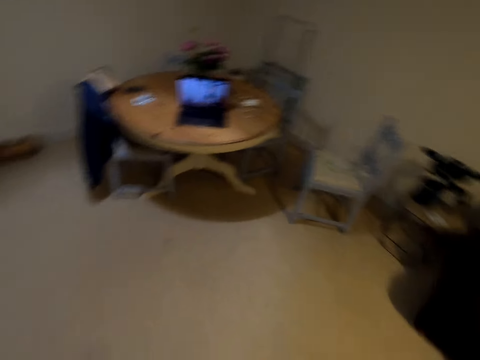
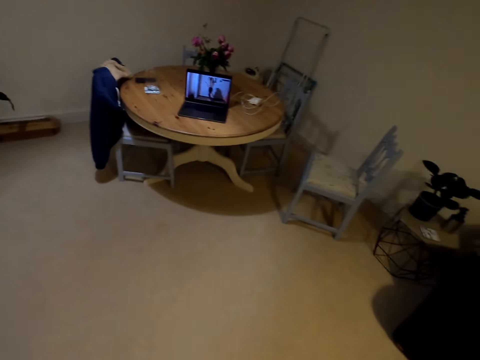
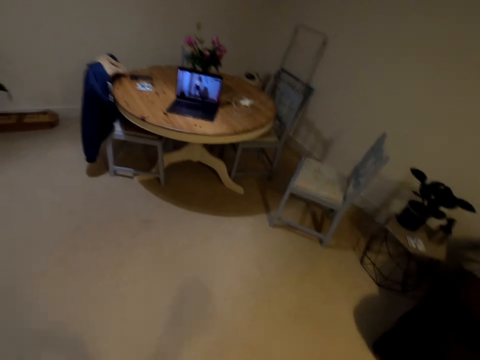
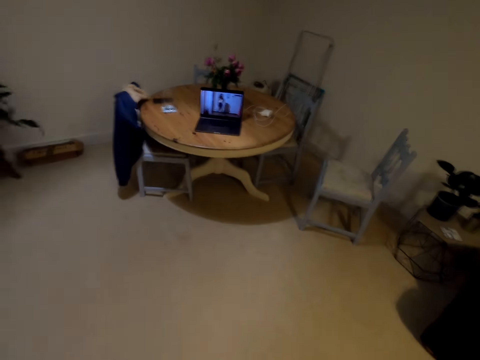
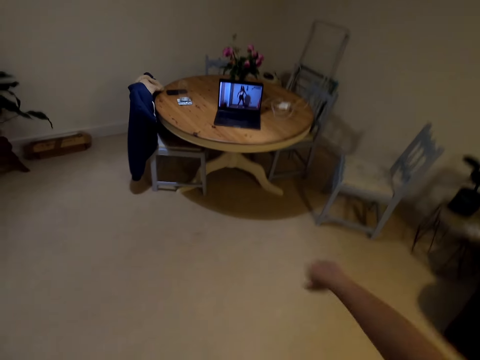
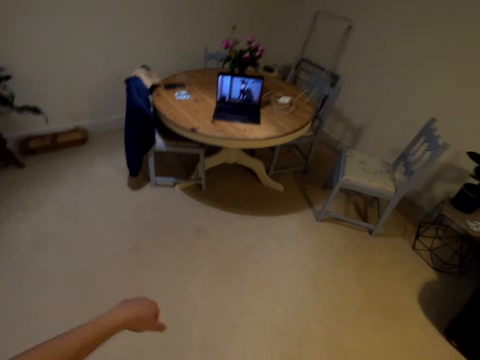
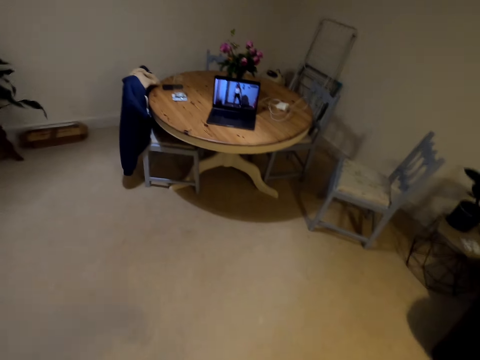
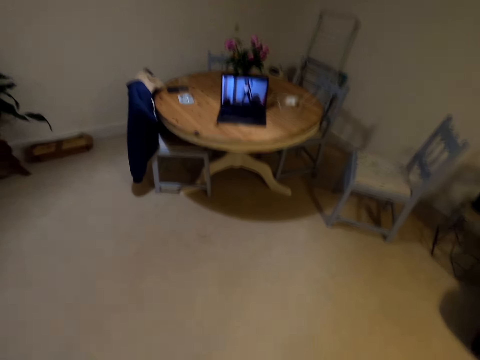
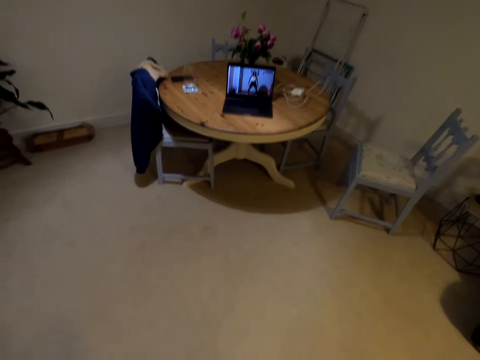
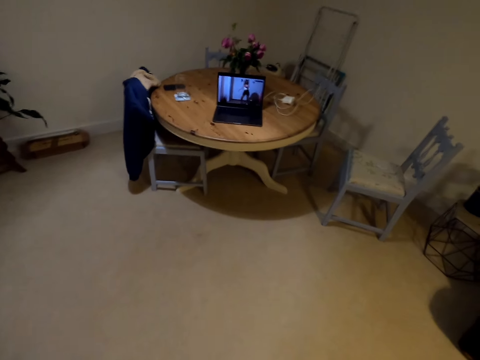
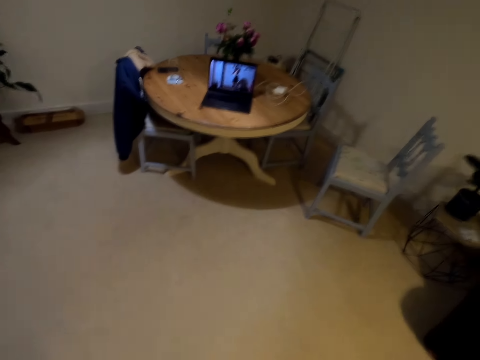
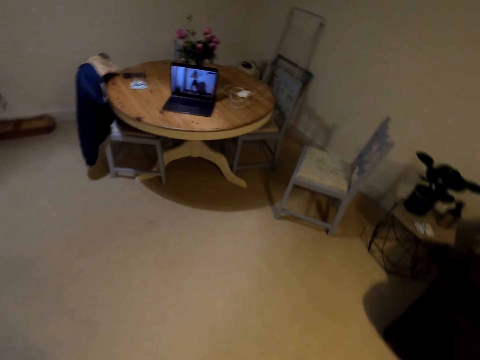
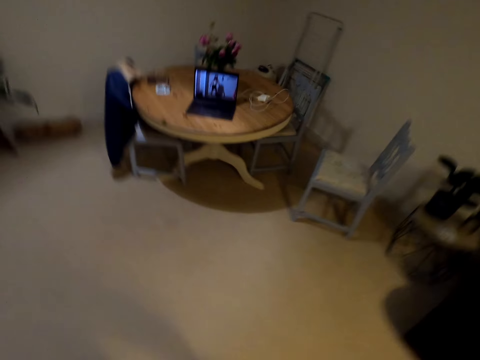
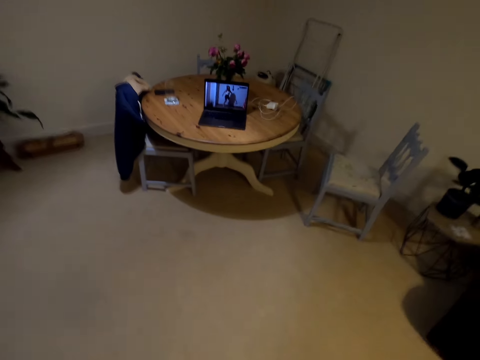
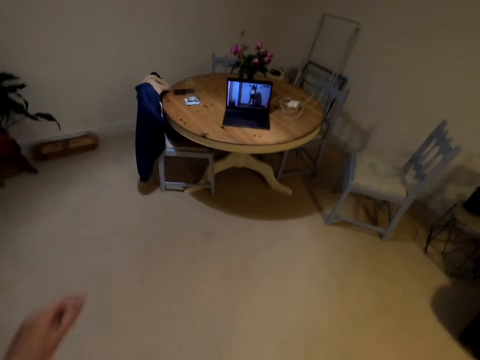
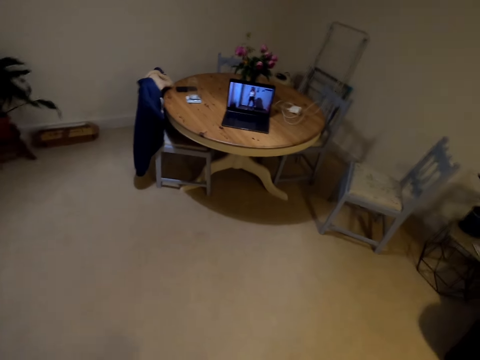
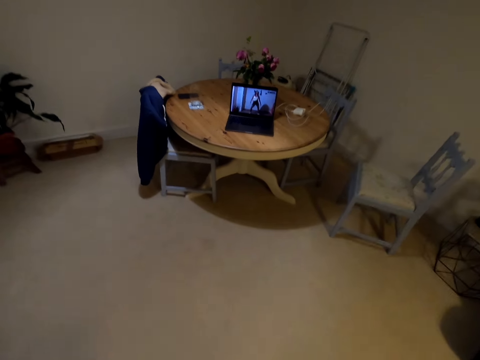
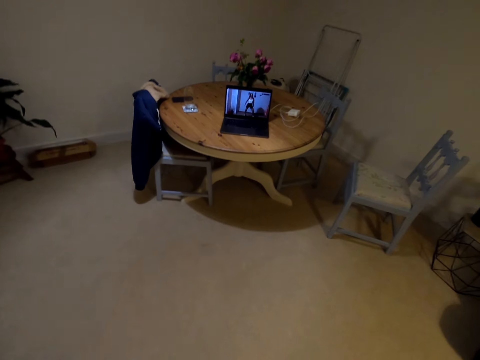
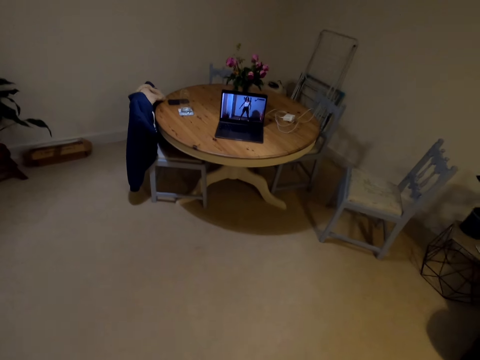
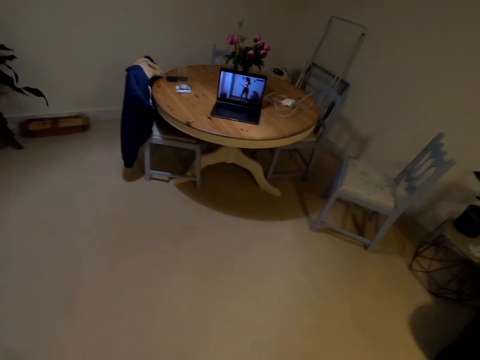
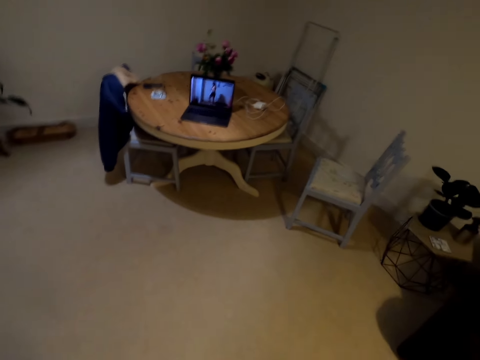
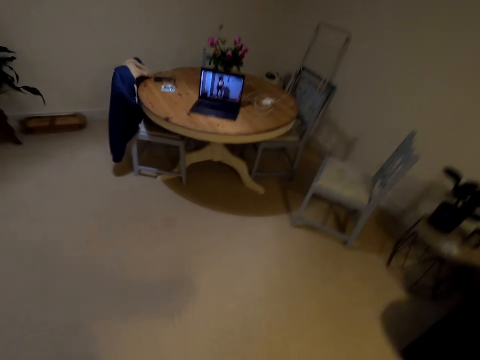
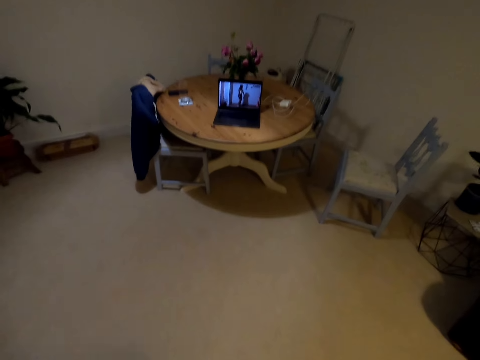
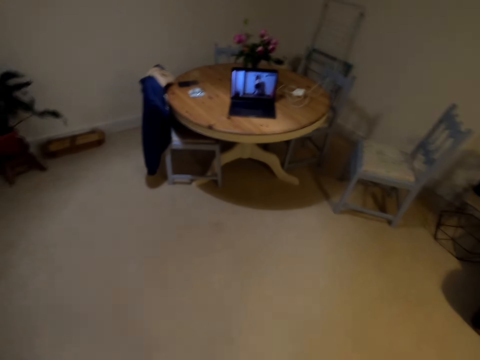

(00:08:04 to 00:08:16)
The camera wearer looks around. They move their hands.

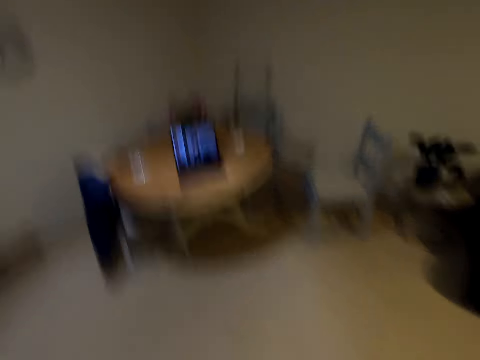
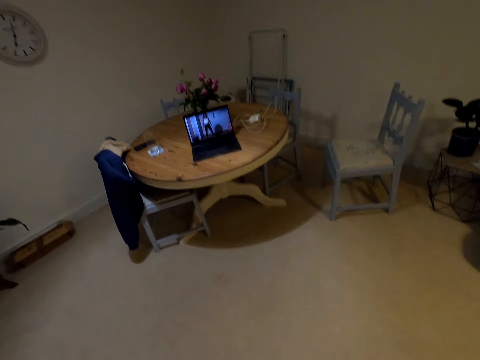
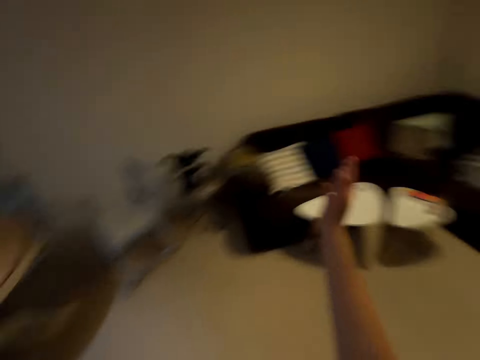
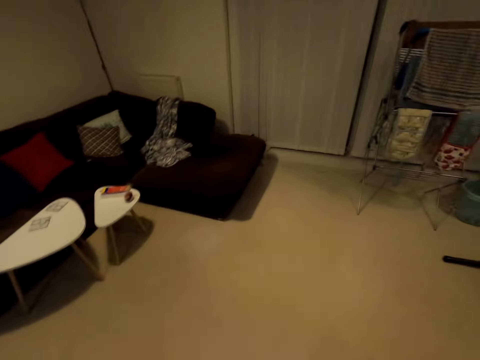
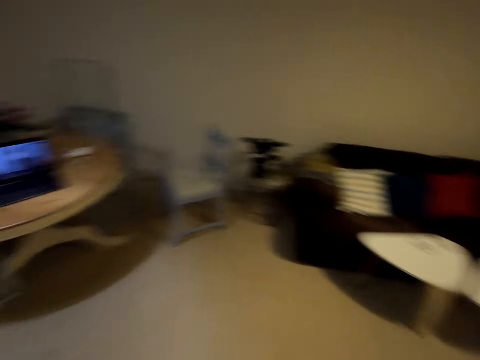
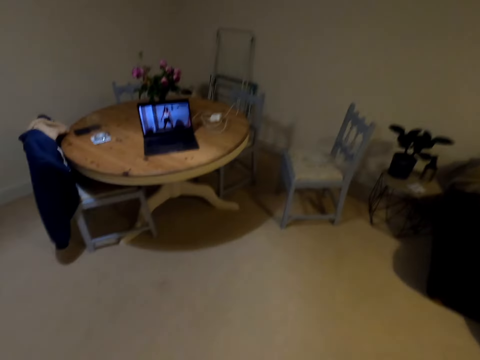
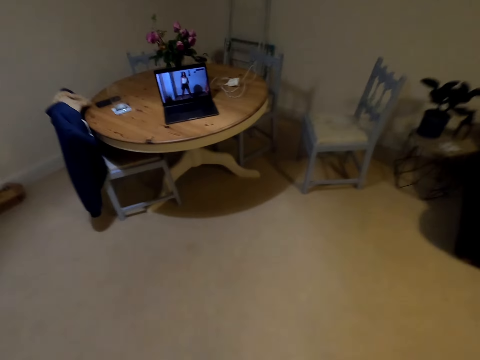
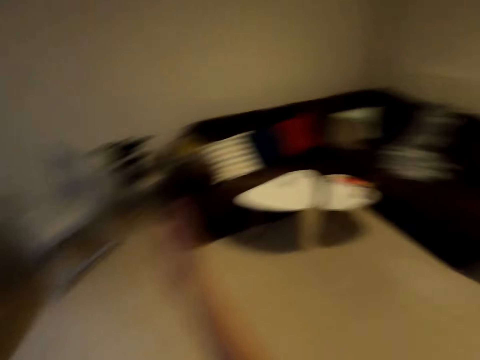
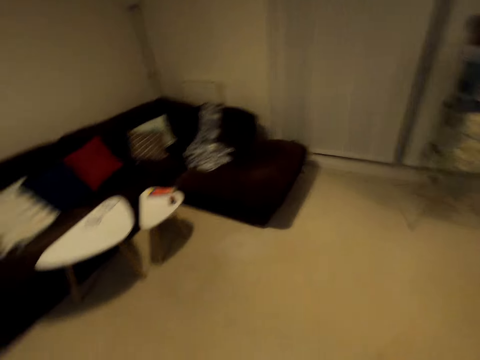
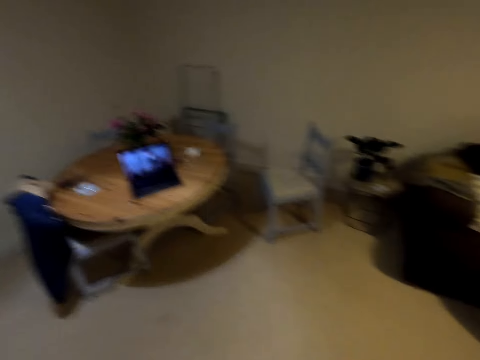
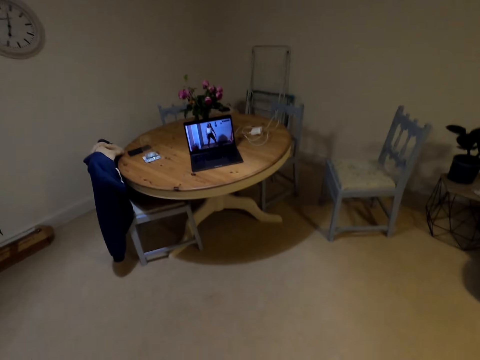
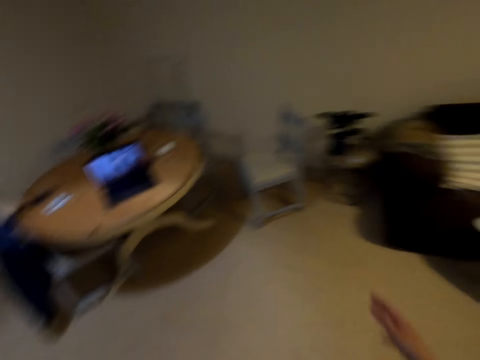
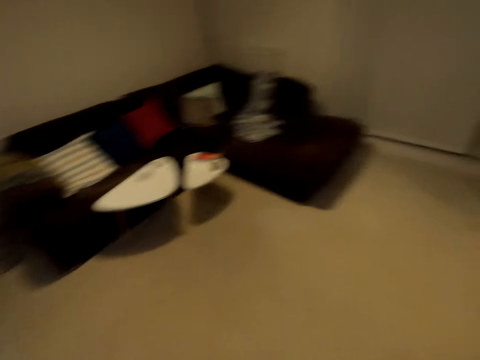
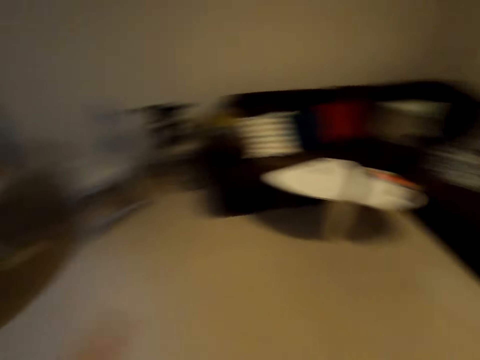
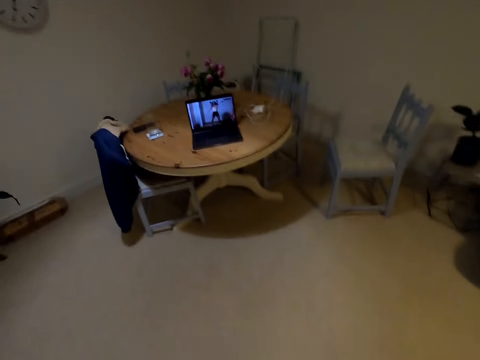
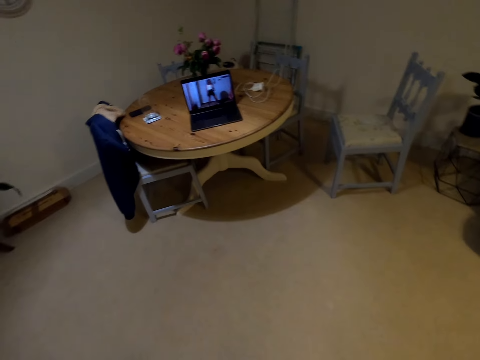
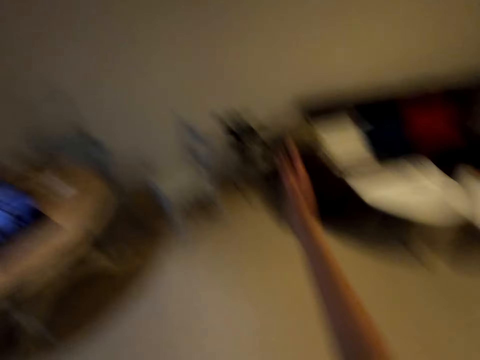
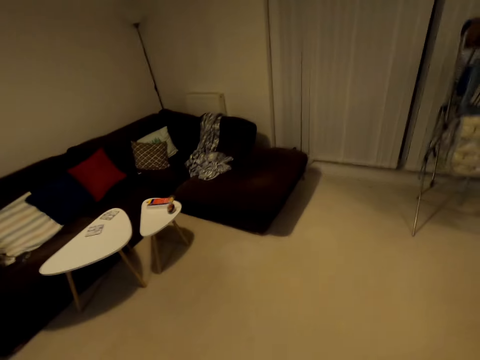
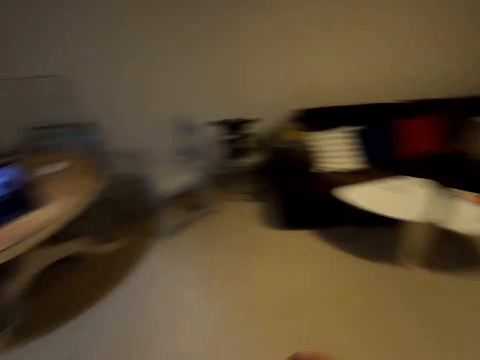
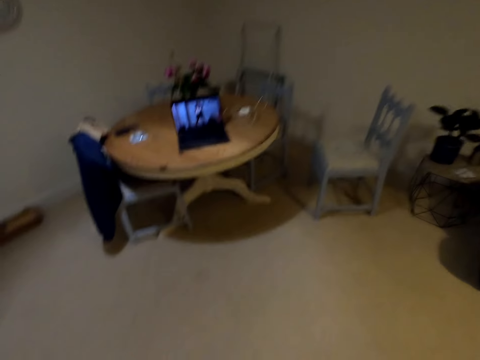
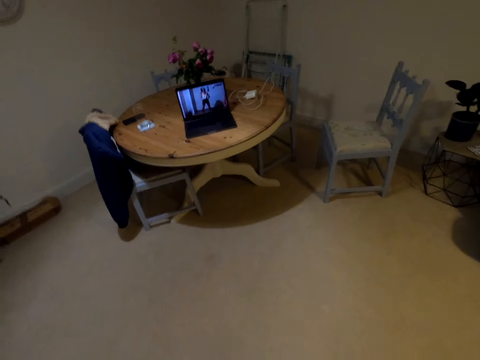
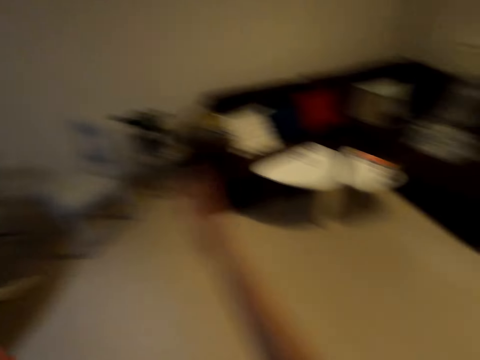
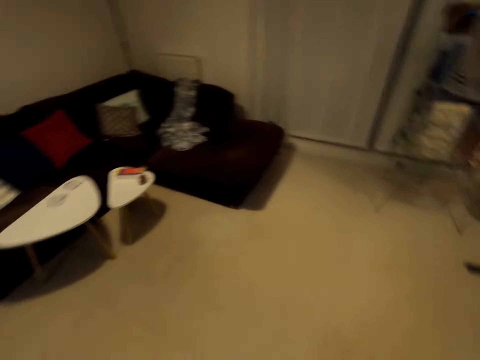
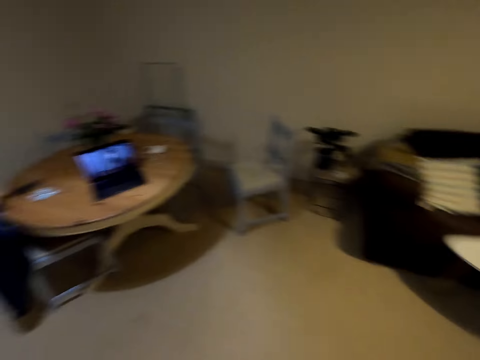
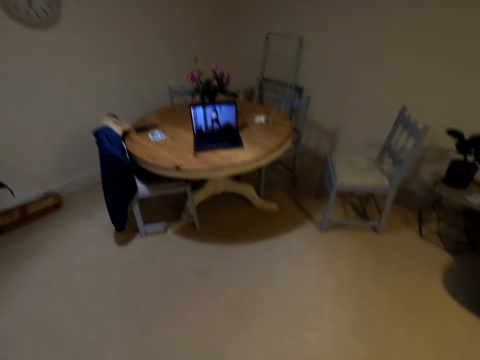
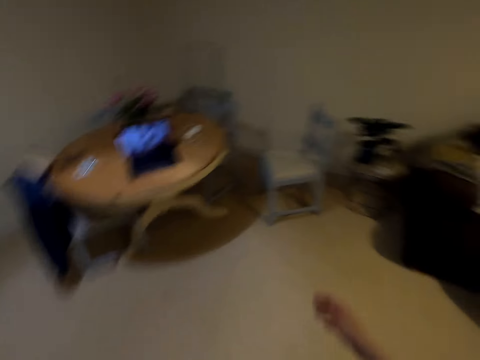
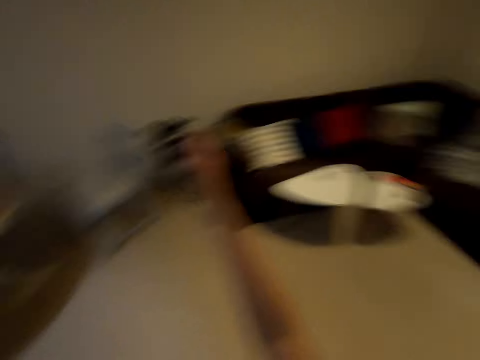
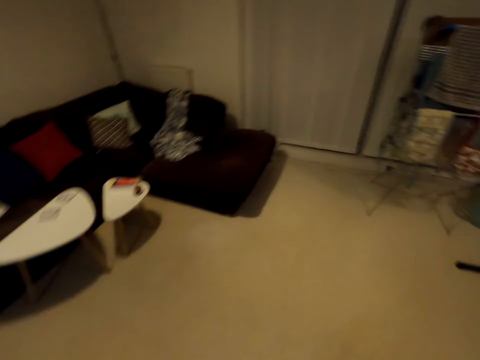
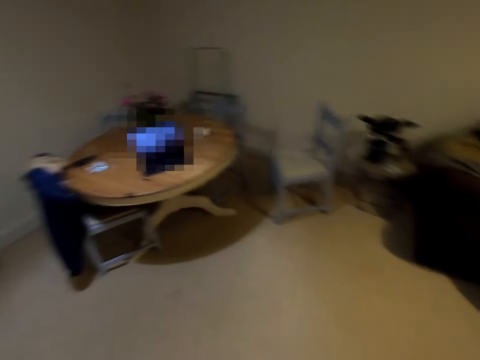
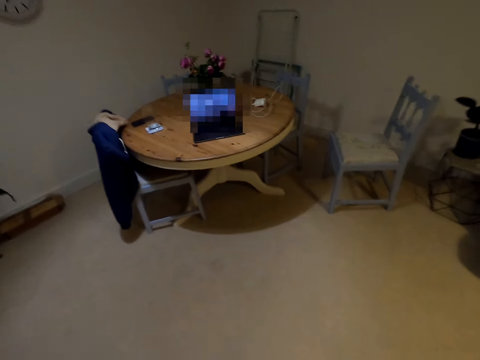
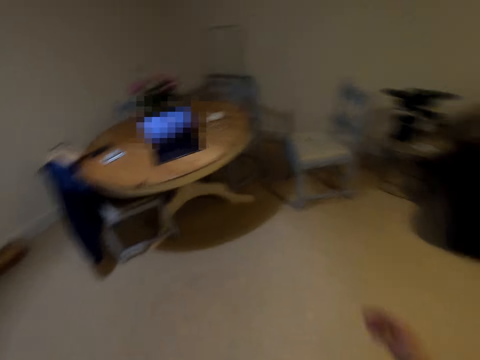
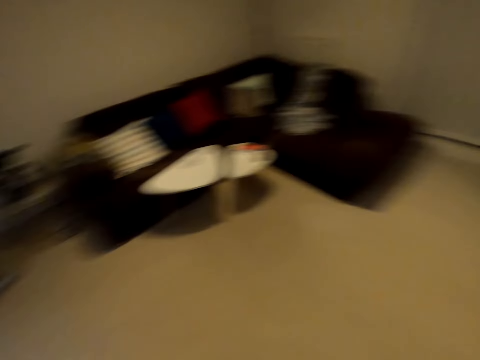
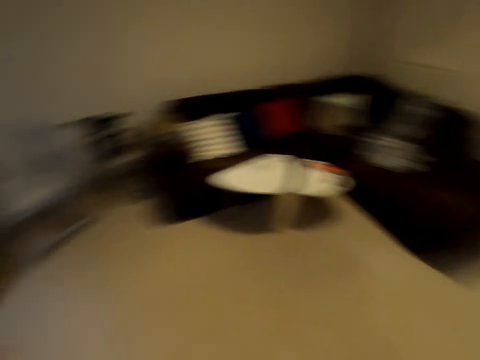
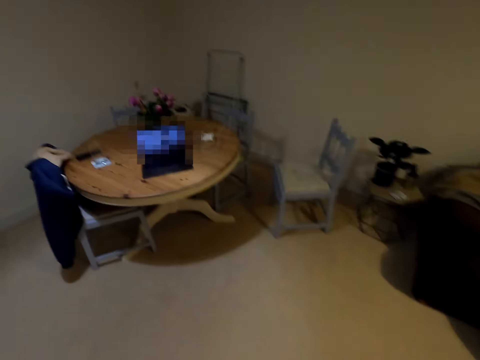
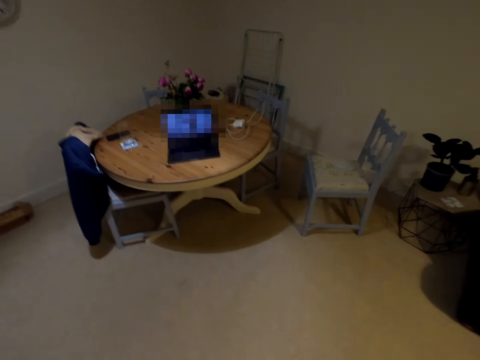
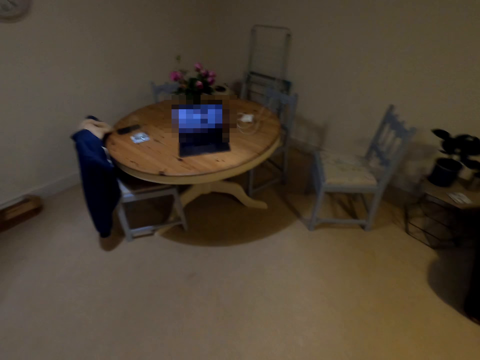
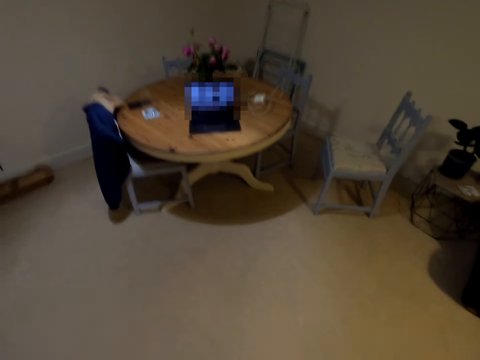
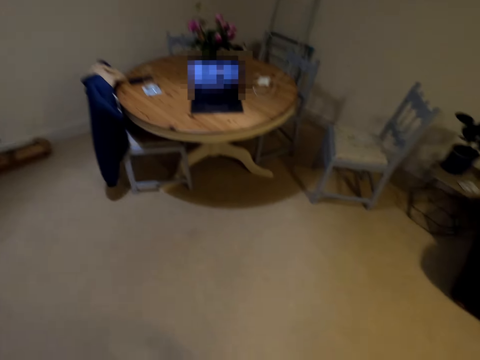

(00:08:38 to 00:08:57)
The camera wearer looks around. They lift a hand. They stare in the room. They lift a hand. They play the music.
